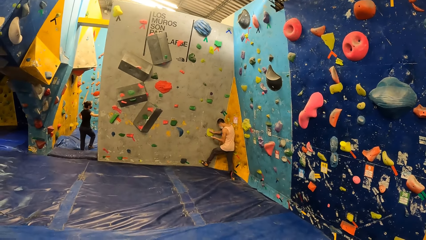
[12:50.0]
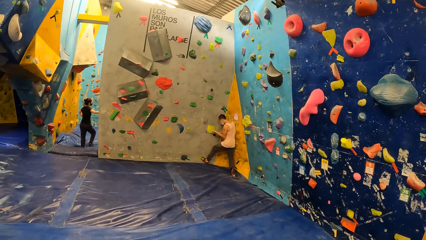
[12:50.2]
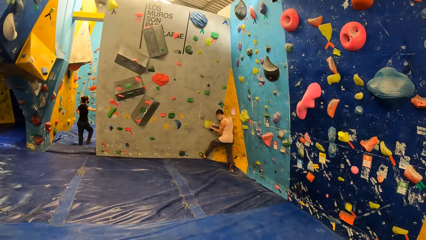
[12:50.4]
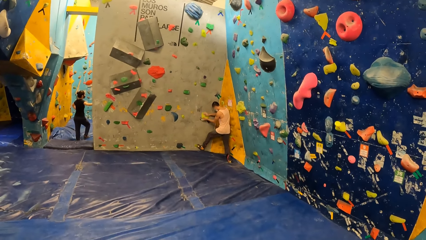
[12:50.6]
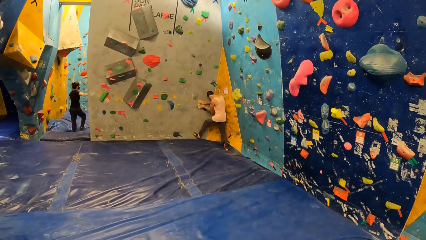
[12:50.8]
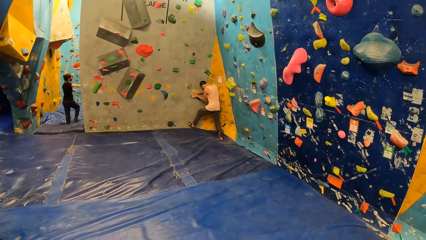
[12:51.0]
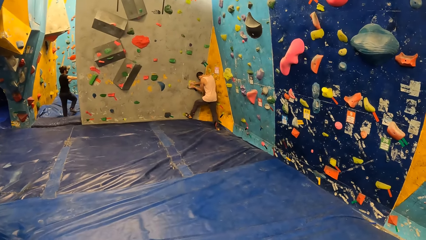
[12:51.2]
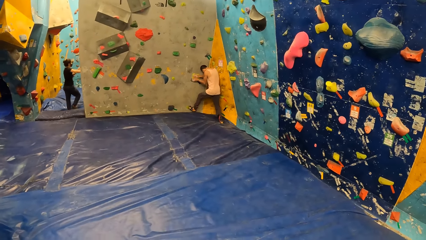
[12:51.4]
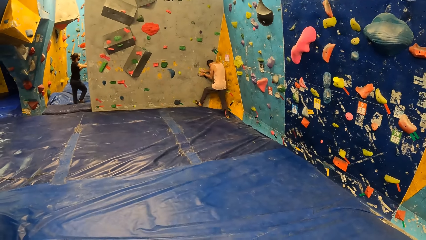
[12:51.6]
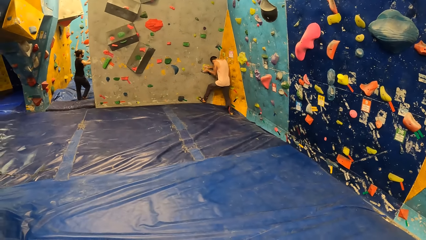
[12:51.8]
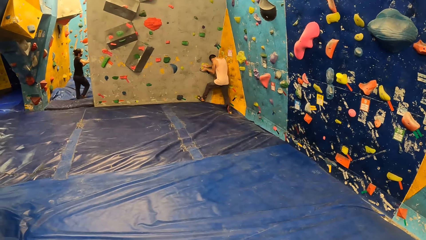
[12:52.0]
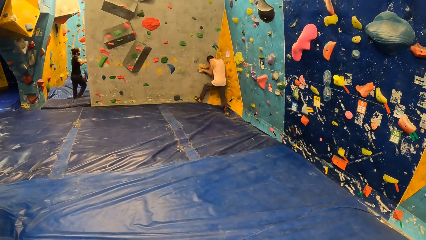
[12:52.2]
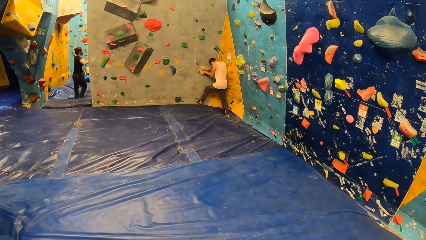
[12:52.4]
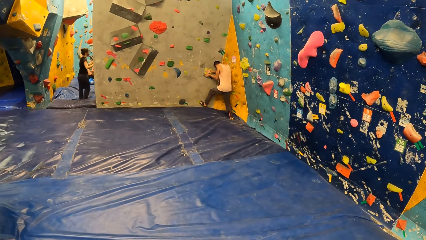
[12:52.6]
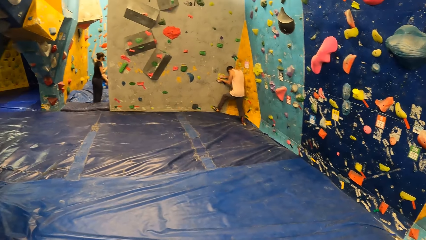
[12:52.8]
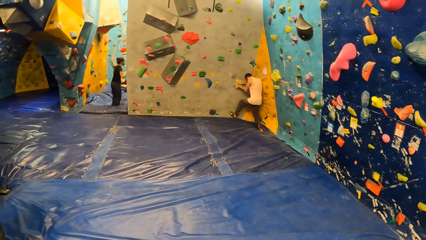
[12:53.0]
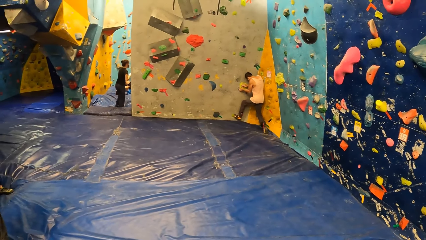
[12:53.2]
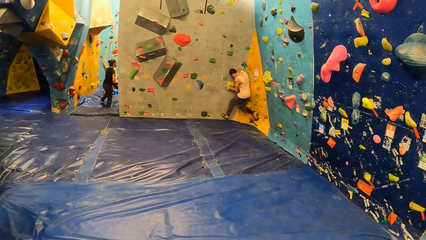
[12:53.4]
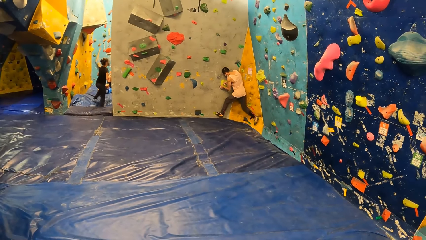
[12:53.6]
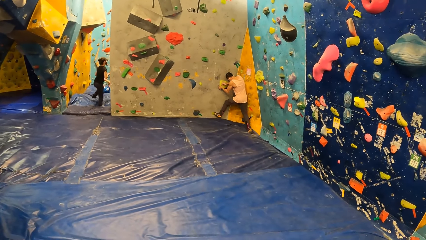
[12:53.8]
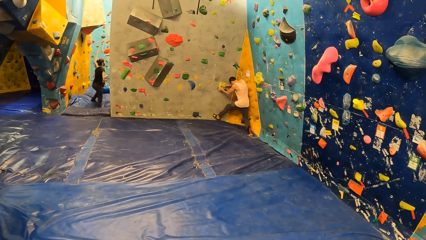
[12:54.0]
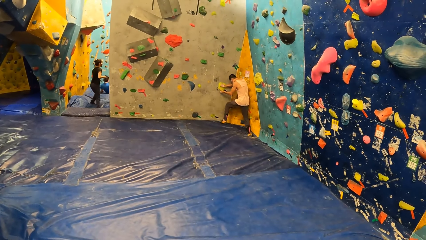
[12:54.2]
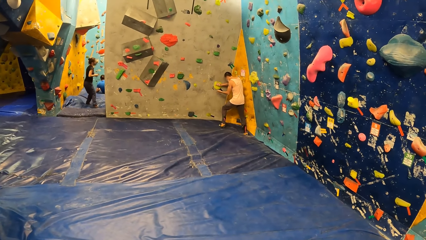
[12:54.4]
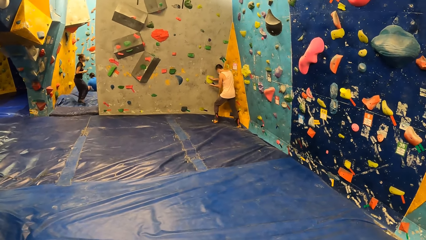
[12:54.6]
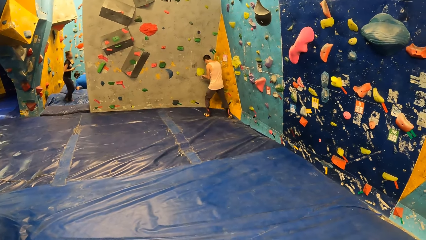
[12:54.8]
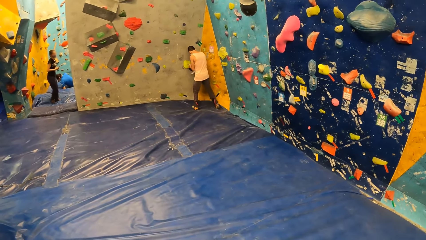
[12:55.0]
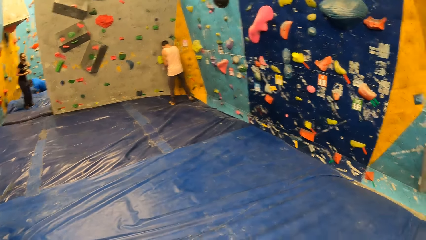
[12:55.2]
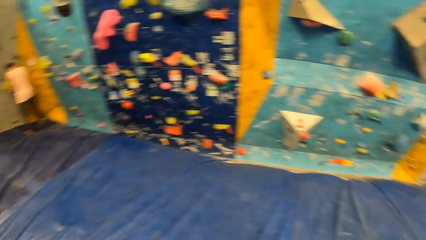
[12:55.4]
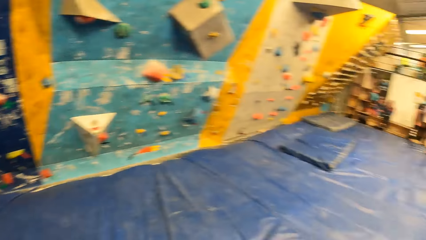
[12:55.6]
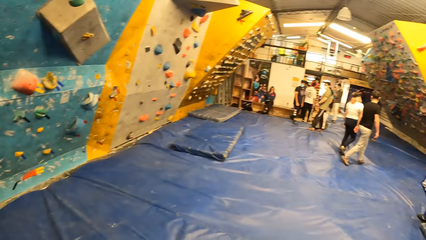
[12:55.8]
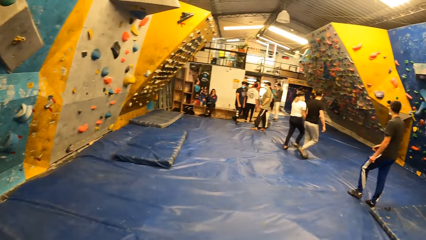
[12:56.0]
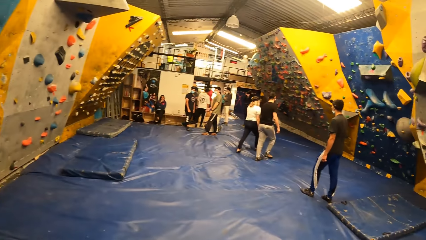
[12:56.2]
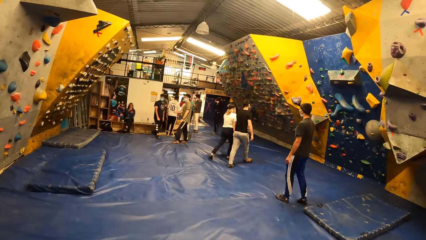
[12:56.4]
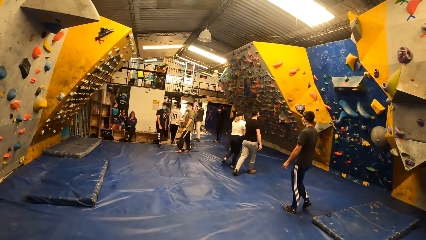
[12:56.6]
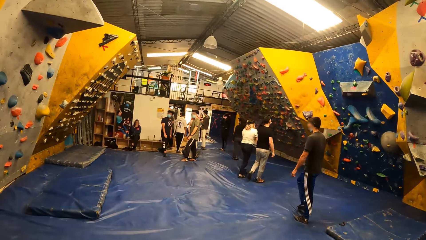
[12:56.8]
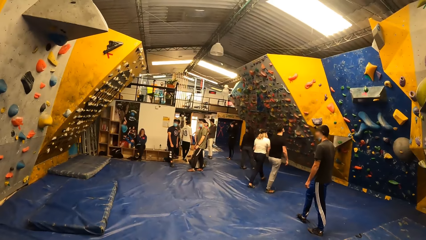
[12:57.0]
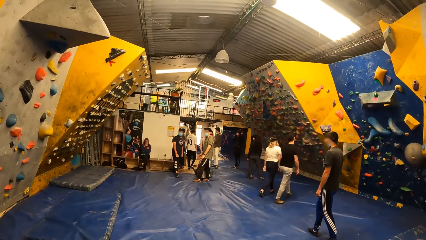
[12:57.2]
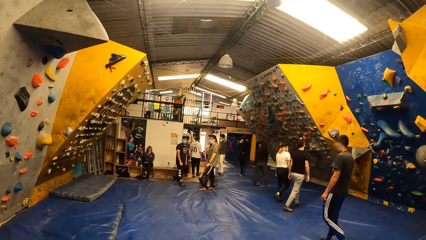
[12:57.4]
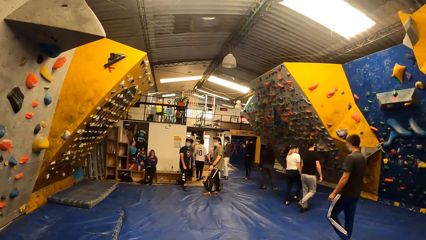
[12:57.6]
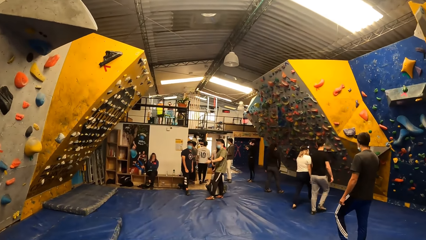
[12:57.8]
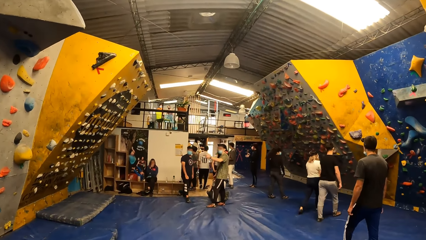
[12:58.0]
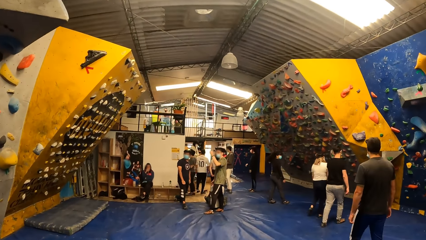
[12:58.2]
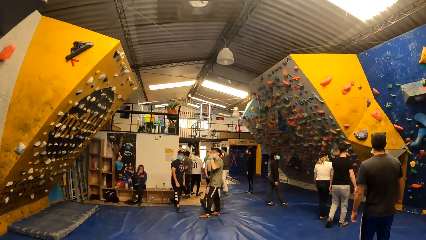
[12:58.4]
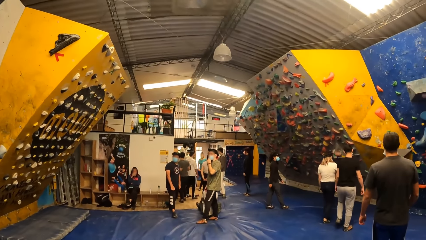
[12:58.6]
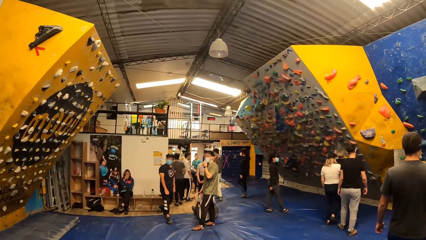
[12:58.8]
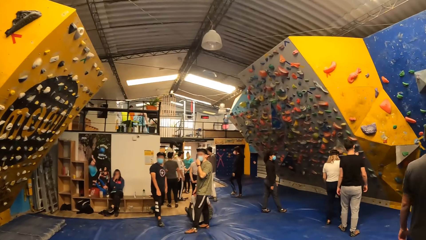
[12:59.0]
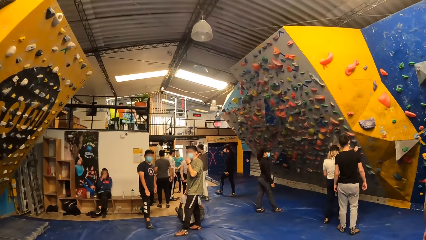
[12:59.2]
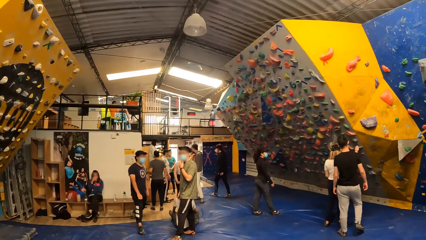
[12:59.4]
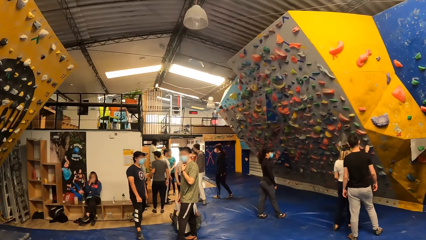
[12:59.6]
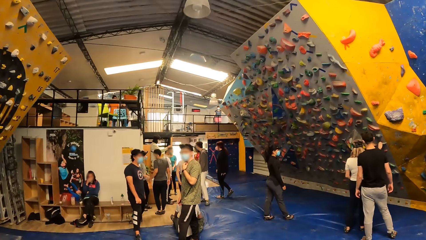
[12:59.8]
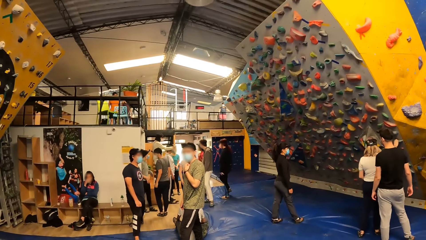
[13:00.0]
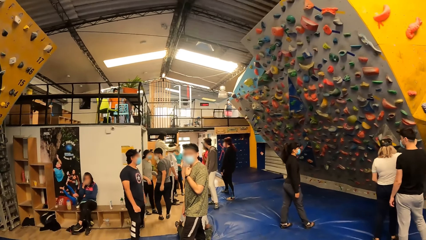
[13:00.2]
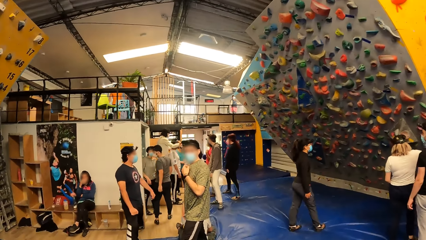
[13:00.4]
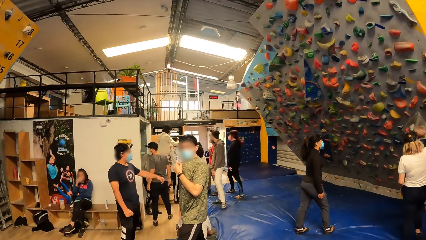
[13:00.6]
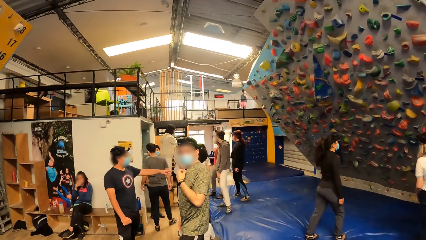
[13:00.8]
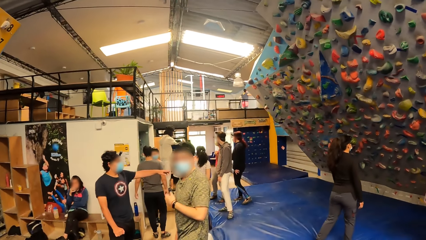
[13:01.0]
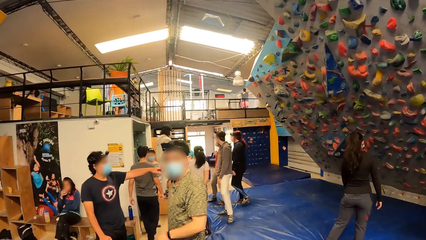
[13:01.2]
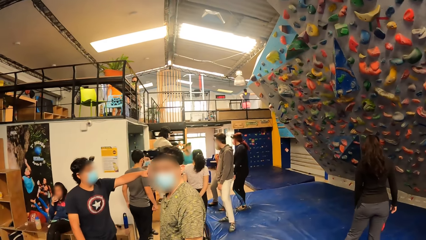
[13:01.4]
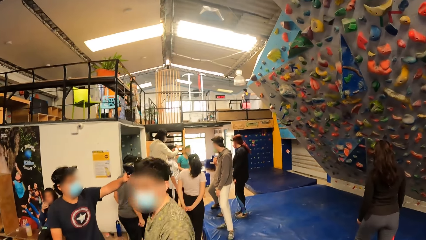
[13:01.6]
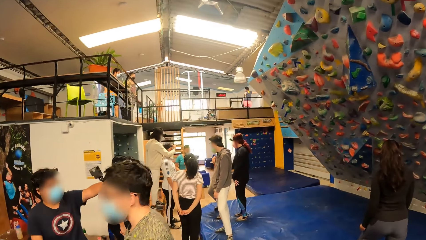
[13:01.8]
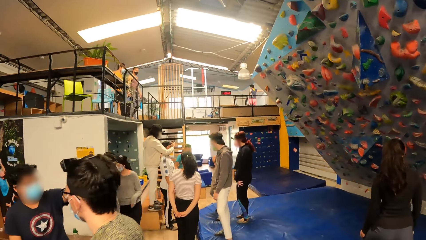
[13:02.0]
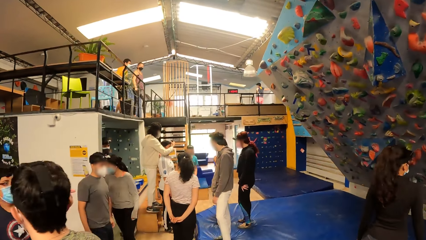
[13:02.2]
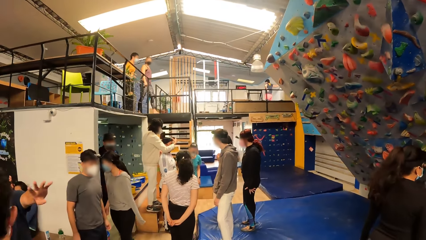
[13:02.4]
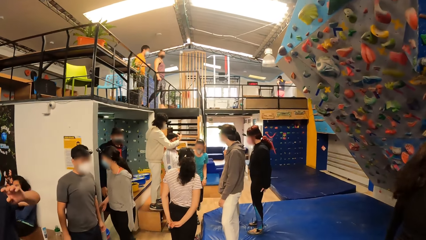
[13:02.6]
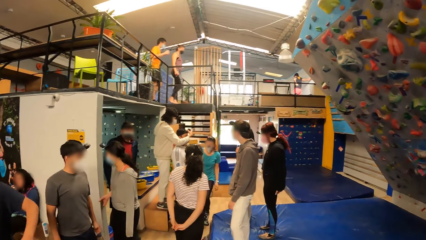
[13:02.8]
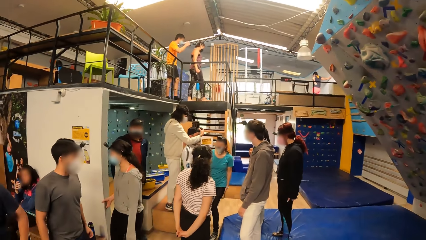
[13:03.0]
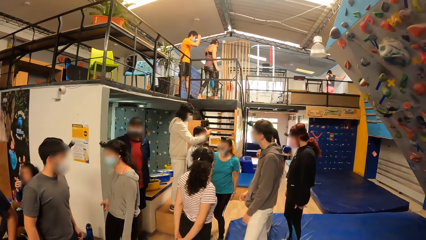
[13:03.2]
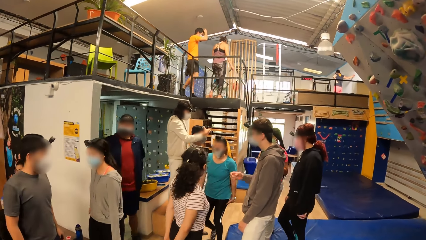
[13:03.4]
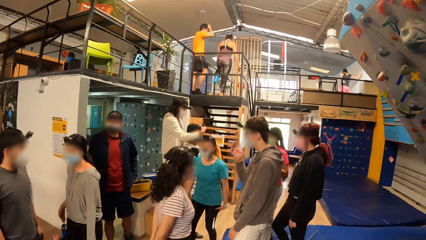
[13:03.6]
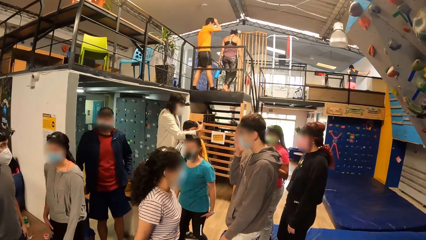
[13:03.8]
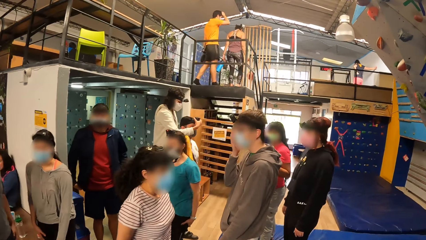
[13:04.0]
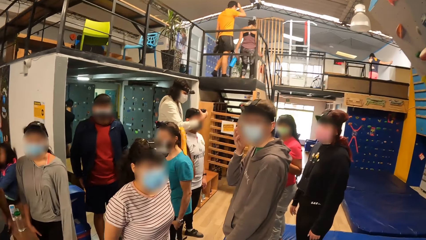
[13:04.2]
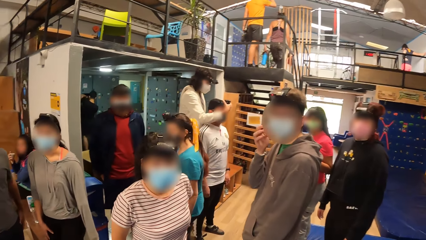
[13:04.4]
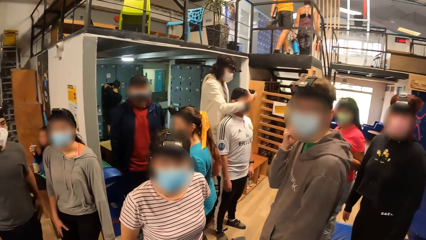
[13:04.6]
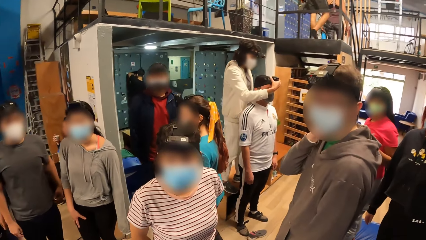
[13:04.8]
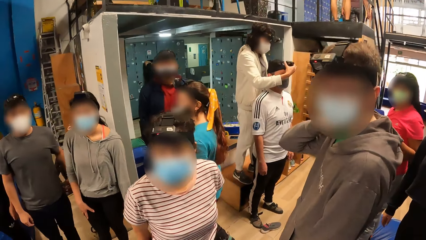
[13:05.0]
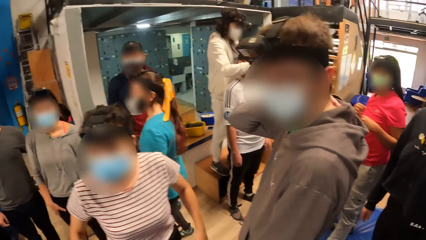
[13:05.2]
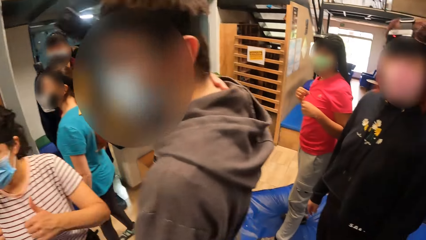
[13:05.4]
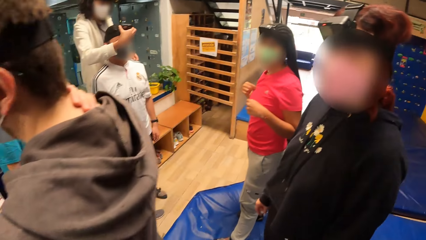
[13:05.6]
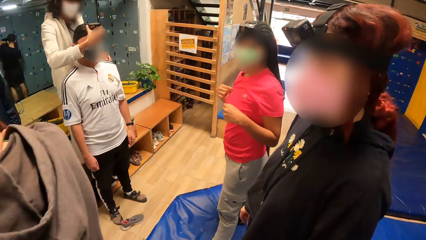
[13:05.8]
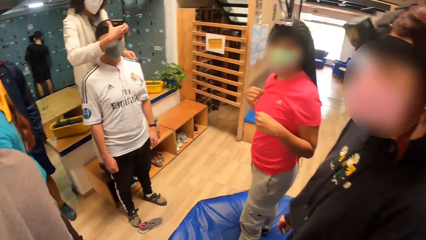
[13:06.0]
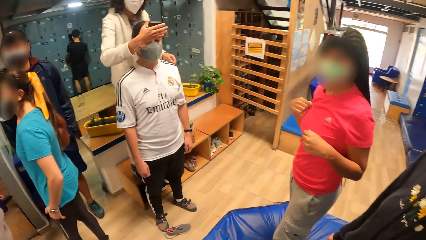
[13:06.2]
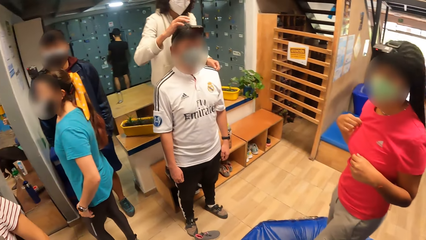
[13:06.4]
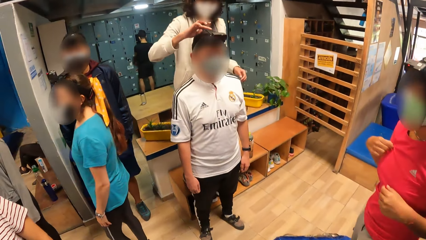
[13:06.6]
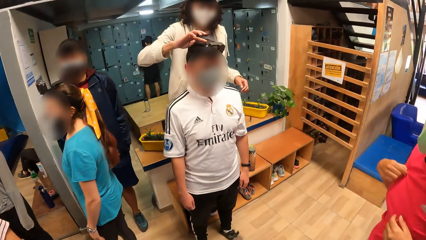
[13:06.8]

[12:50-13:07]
The man removes his left hand from the rock on the rock wall, rubs both hands, and holds the rock on the rock wall with both hands. The camera wearer looks at a person. The woman removes her right hand from the rock wall. The camera wearer looks around. Another woman touches a rock on the rock wall with her right hand. Another woman touches a camera on another man's head with her right hand. The camera wearer looks at the climbing wall. Another woman walks down a staircase. Another man walks down the staircase.
